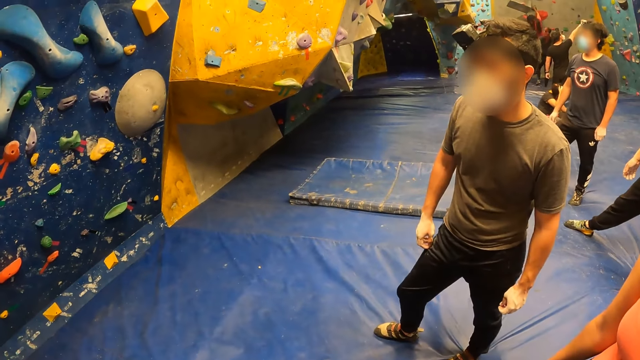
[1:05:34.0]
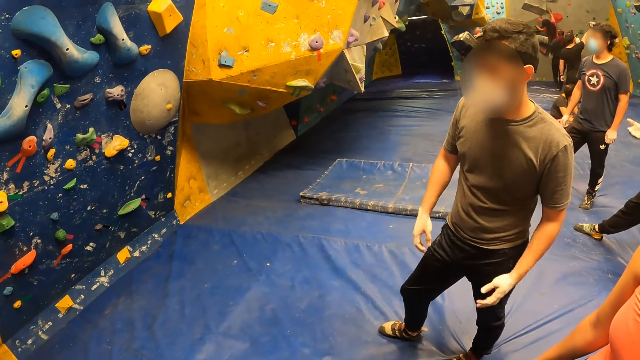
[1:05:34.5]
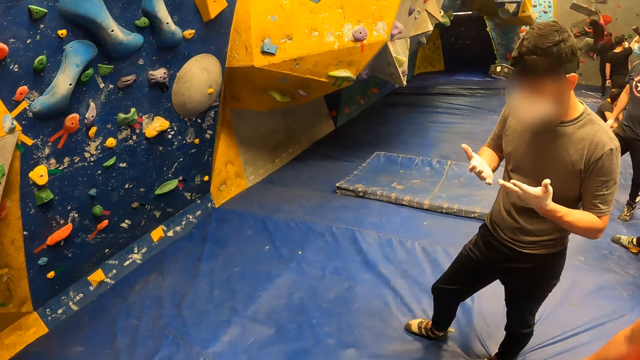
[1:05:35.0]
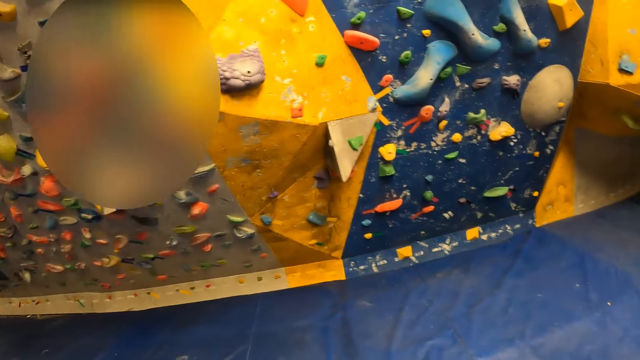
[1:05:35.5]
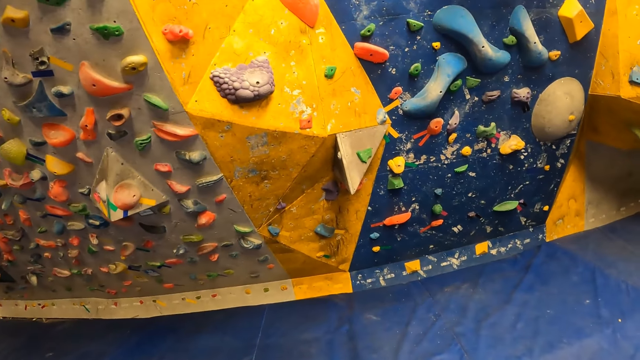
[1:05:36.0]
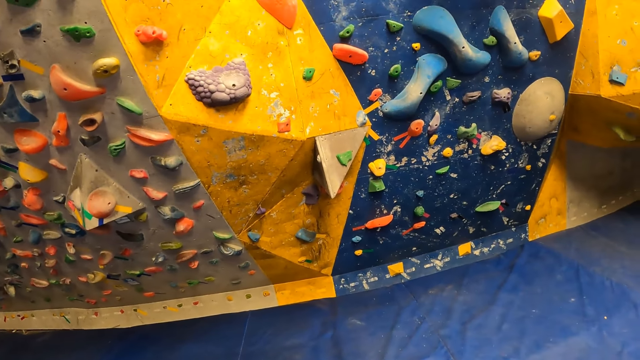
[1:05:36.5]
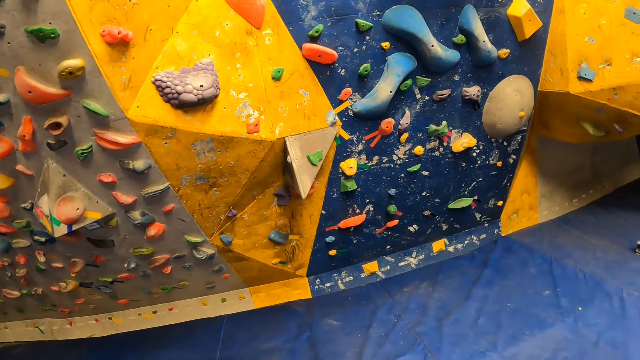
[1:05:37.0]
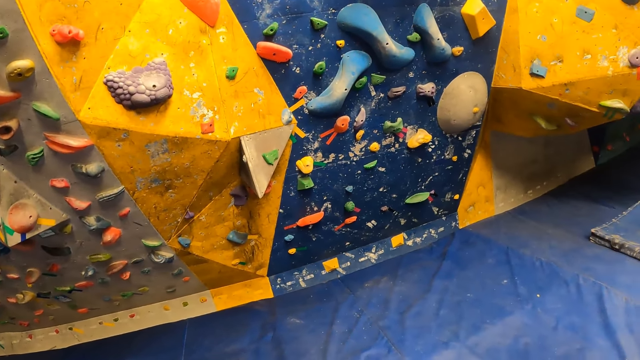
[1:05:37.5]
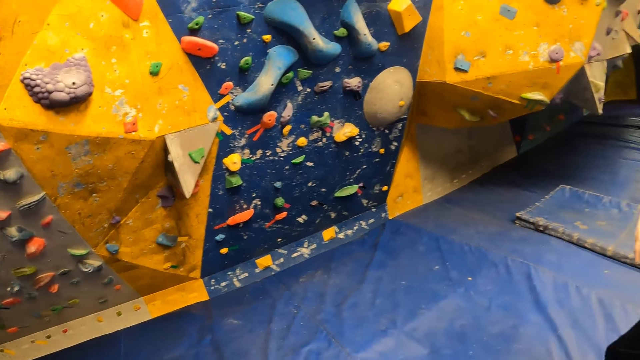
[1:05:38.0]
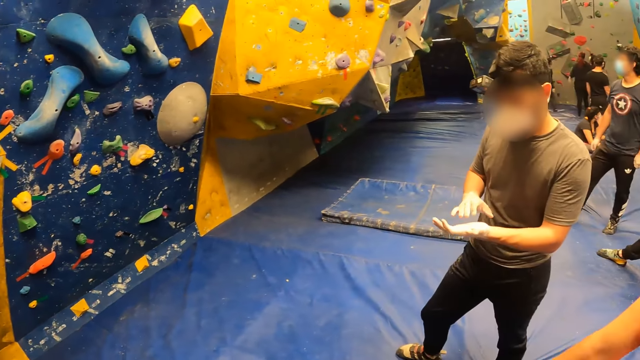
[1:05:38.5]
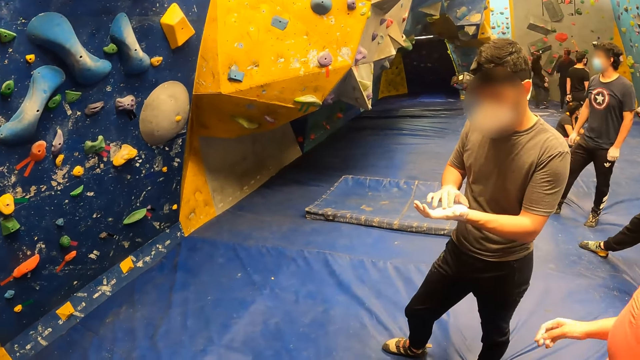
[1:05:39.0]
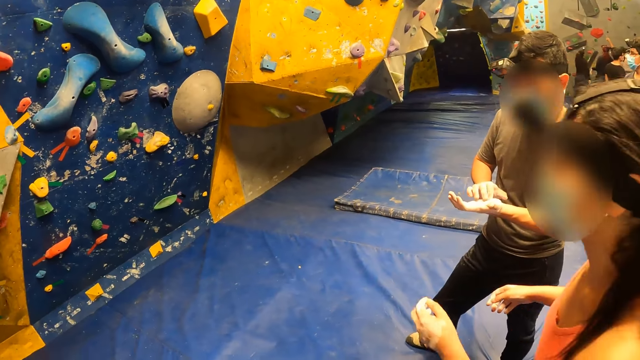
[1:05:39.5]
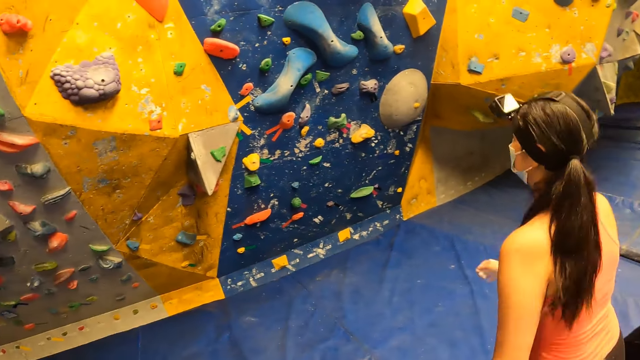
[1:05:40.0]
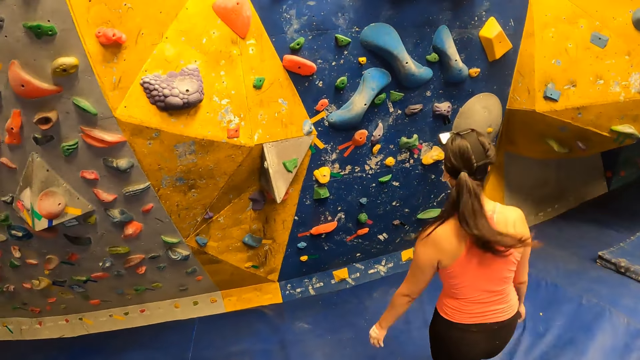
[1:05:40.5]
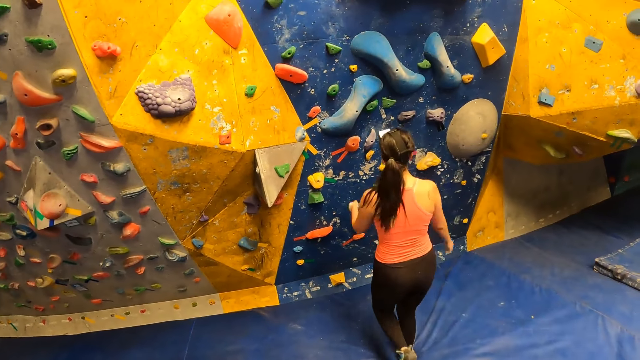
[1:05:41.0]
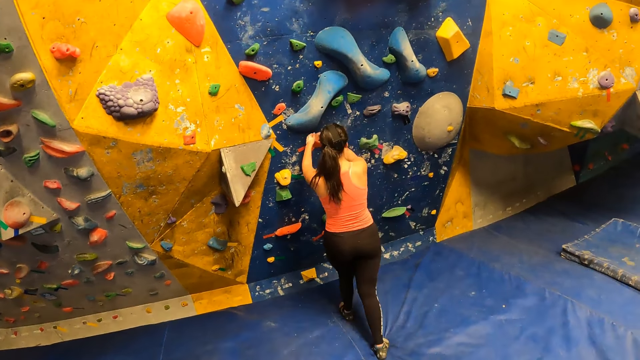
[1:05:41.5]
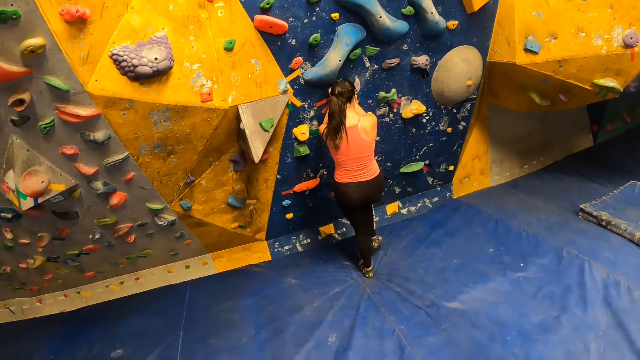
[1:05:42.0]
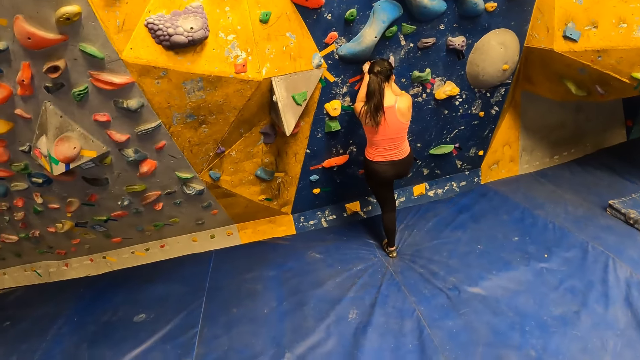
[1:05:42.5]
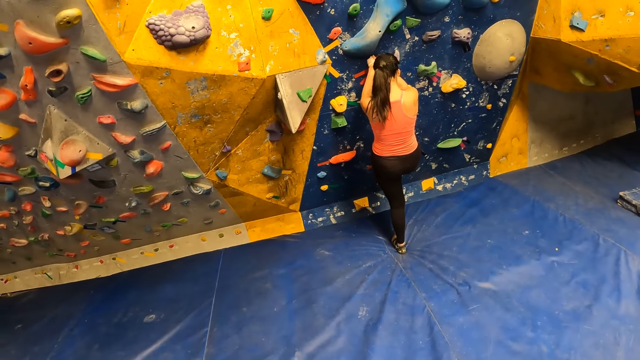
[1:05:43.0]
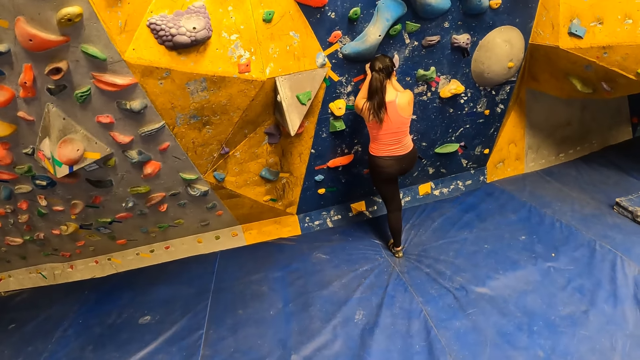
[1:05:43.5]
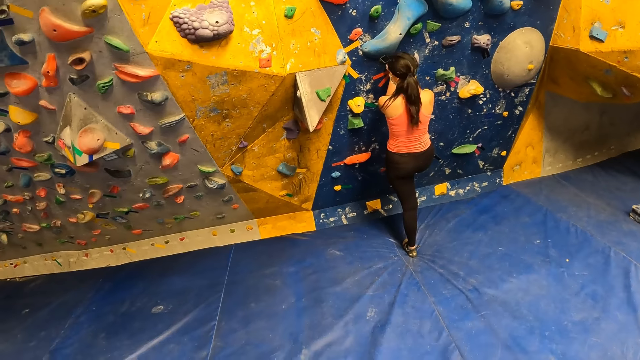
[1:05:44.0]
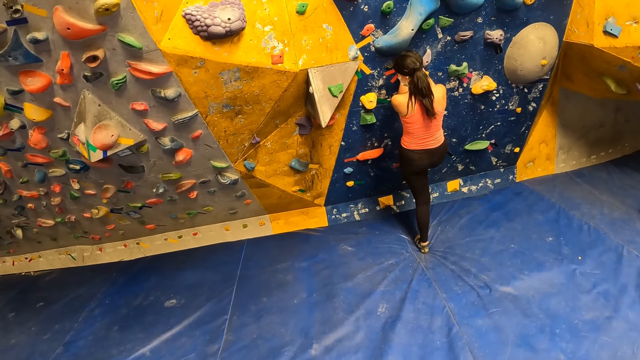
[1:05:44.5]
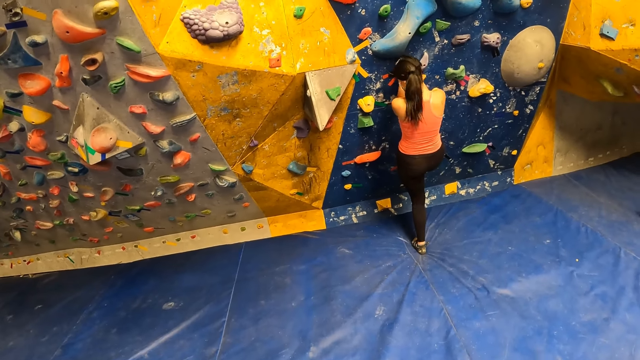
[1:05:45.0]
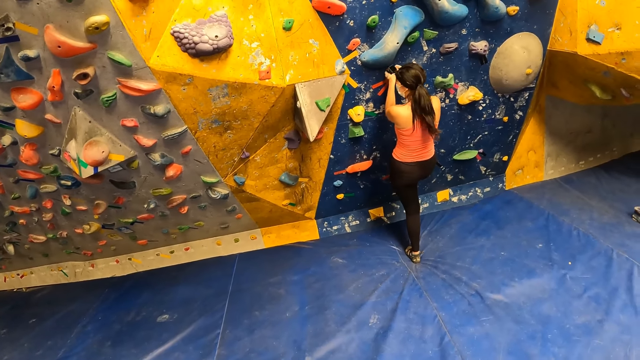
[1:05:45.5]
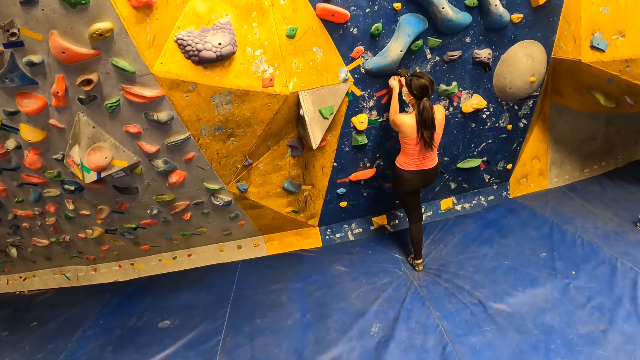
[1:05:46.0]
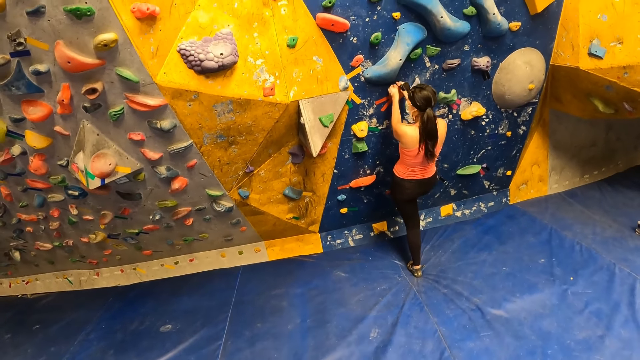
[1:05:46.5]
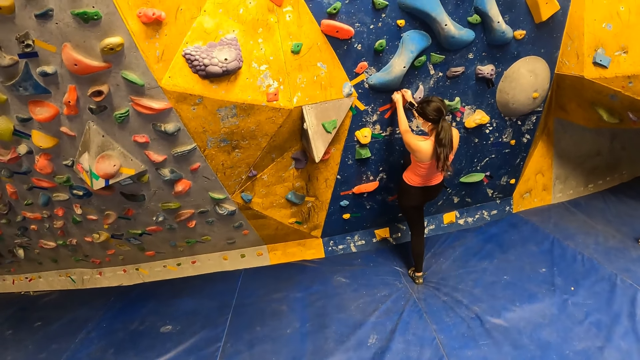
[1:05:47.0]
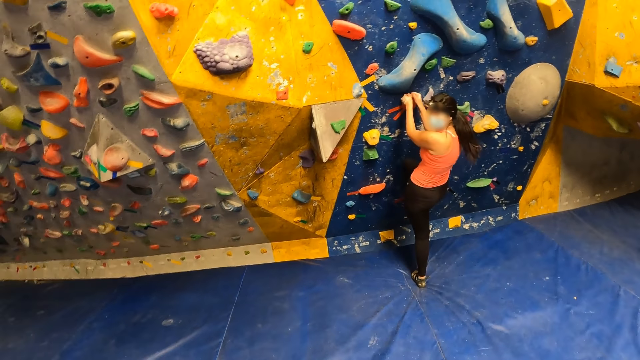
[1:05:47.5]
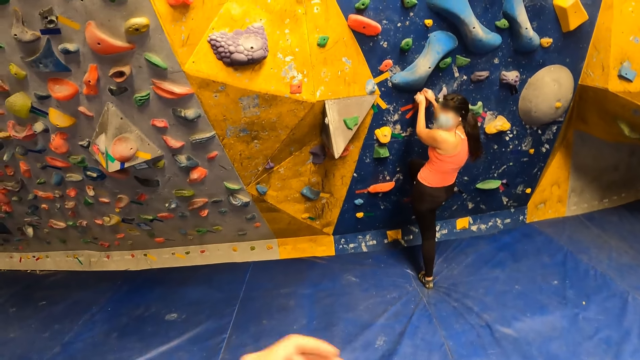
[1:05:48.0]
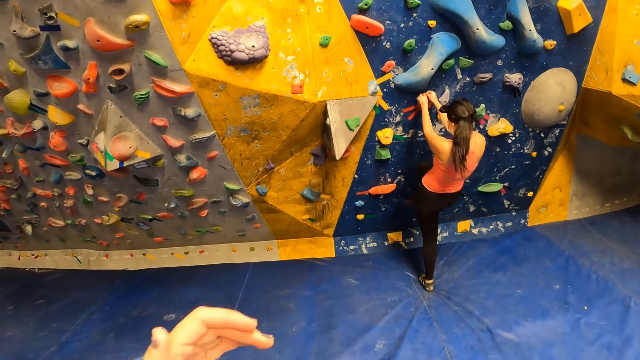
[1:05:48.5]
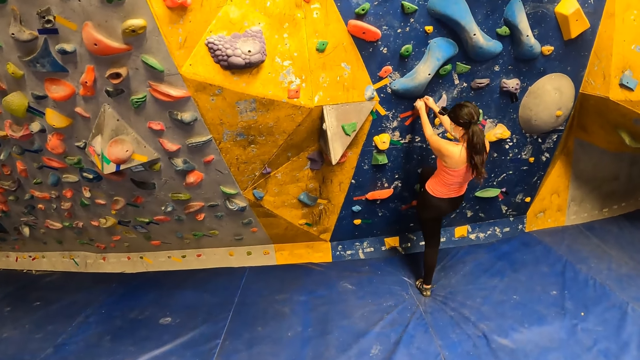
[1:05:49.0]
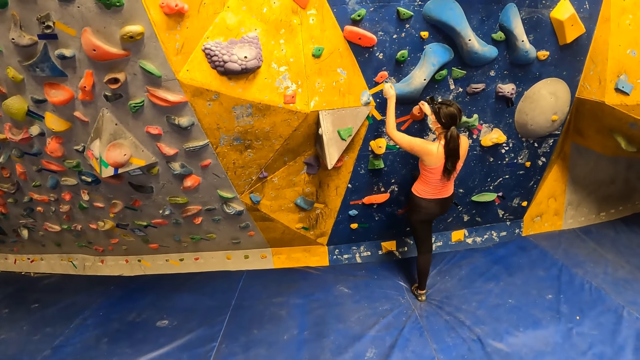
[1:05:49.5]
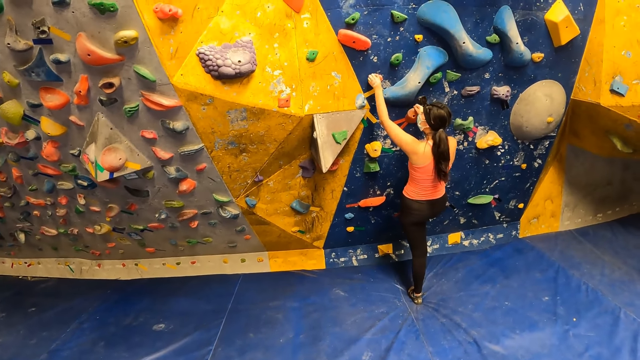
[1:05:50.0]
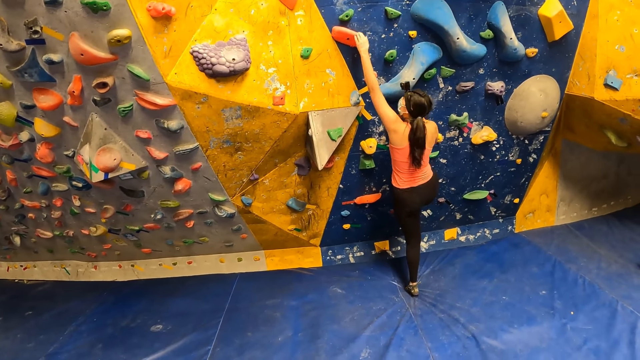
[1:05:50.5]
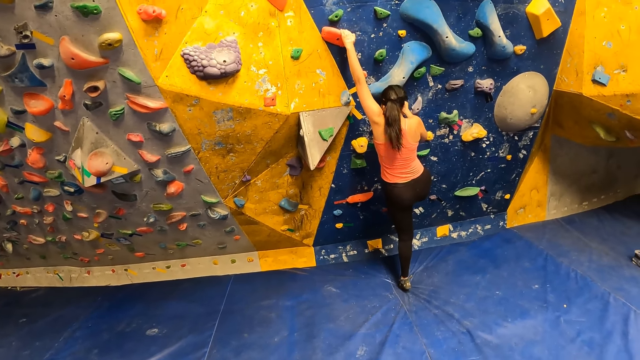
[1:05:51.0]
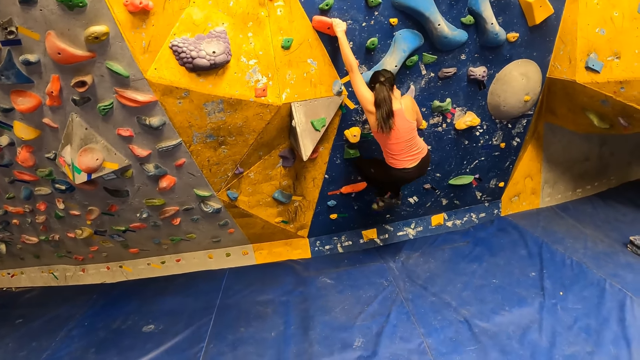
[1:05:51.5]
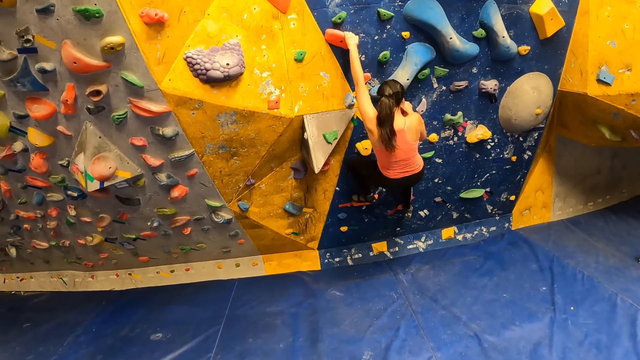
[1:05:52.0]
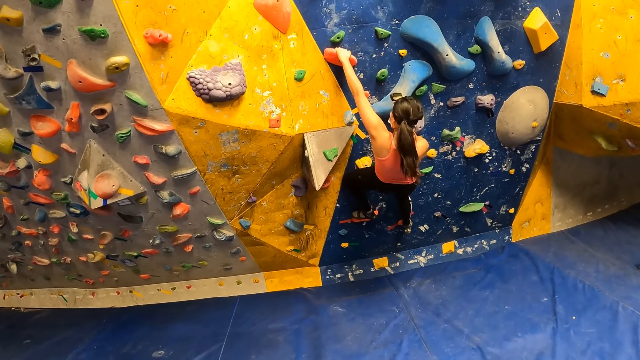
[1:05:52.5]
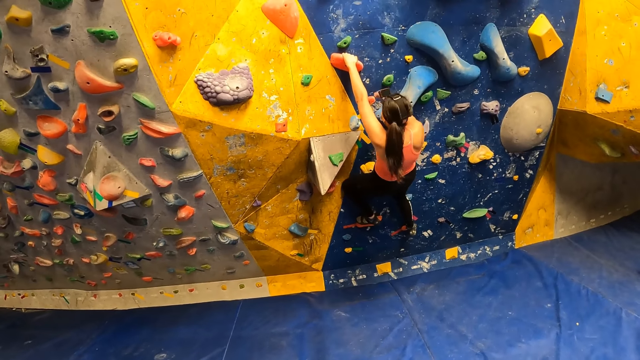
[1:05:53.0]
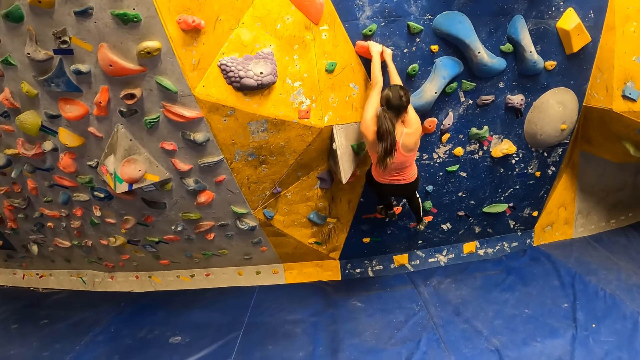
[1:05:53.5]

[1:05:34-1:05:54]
The camera wearer stretches his hand. He looks around. A woman climbs the indoor climbing wall with both hands and legs. The camera wearer shakes a hand.
